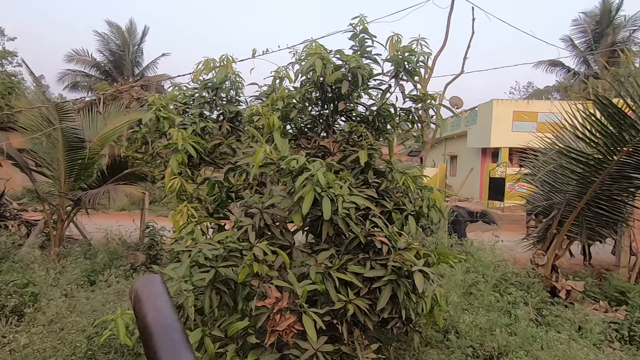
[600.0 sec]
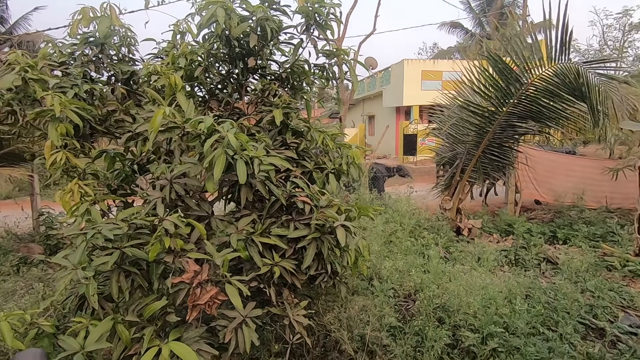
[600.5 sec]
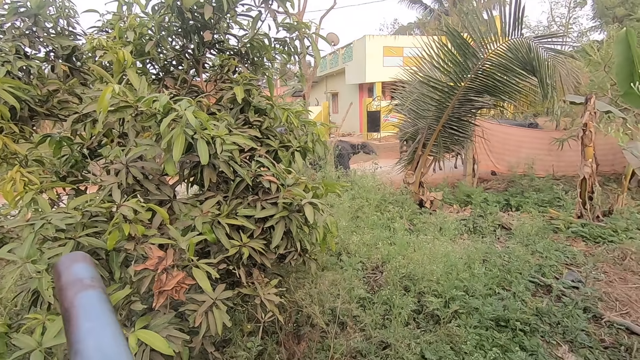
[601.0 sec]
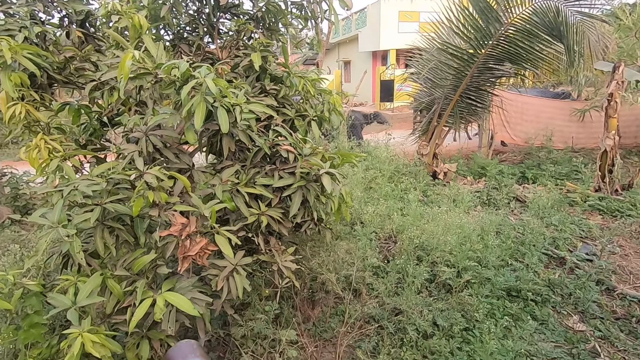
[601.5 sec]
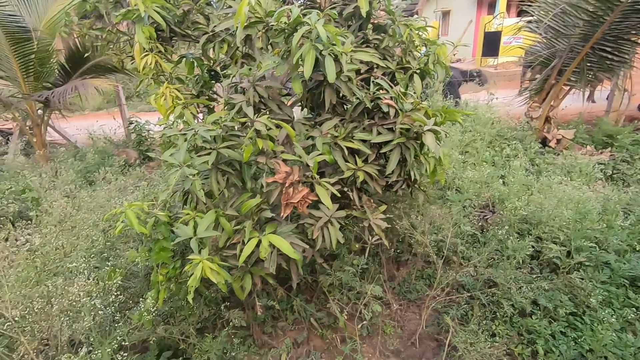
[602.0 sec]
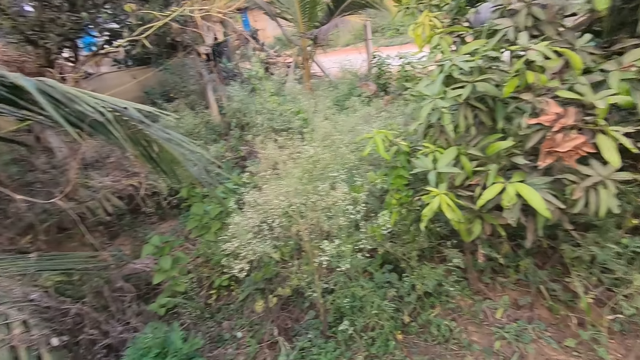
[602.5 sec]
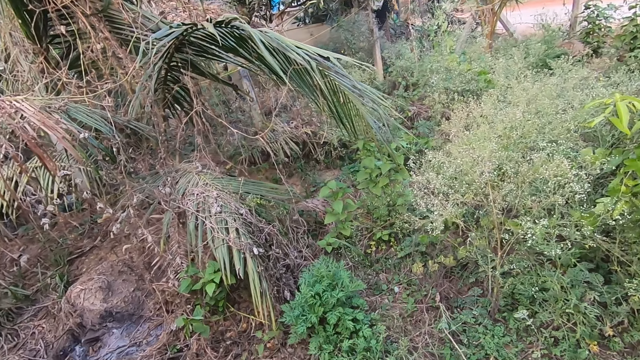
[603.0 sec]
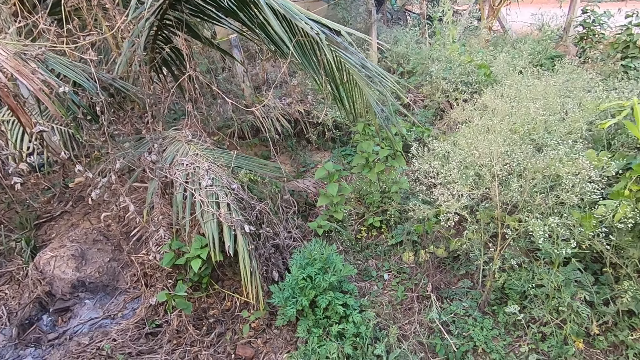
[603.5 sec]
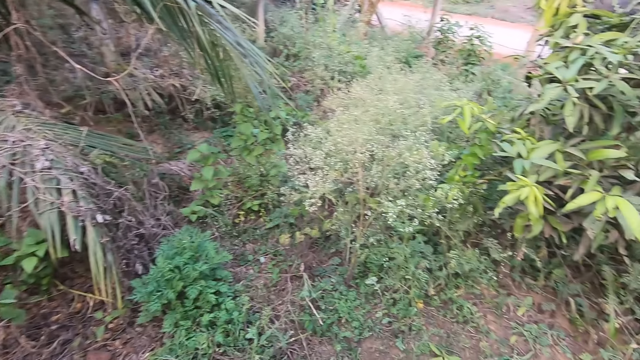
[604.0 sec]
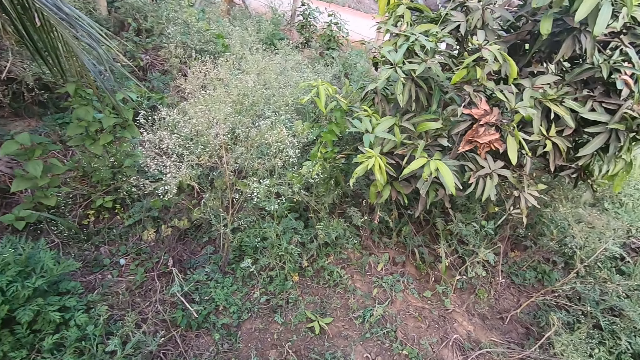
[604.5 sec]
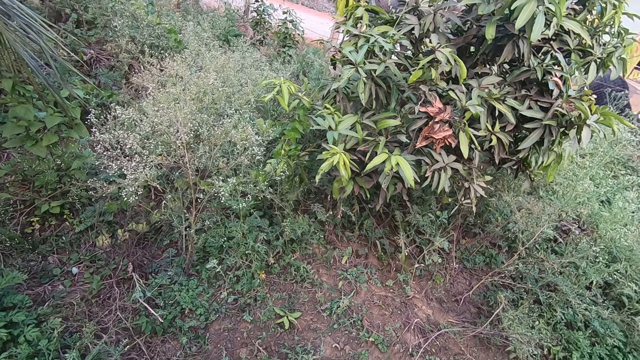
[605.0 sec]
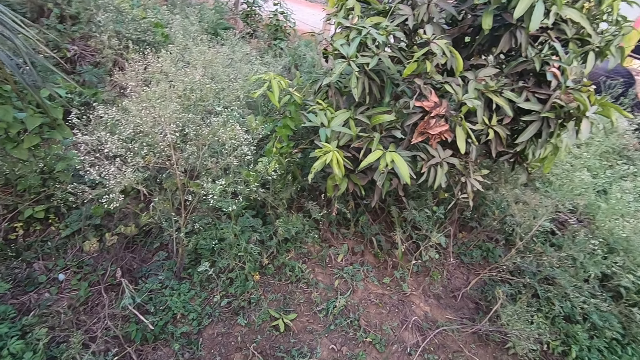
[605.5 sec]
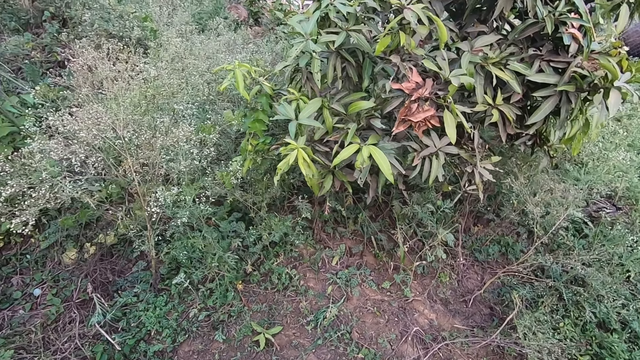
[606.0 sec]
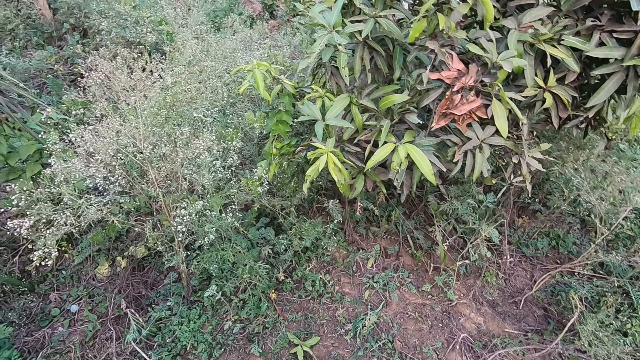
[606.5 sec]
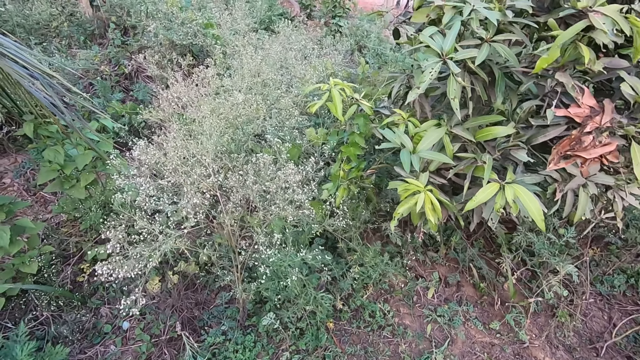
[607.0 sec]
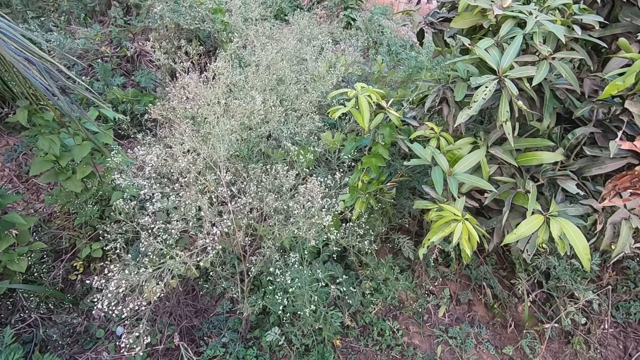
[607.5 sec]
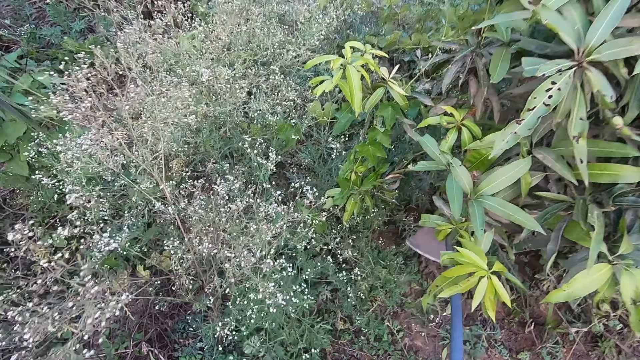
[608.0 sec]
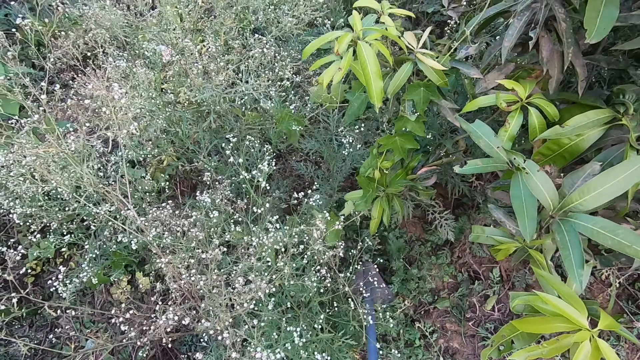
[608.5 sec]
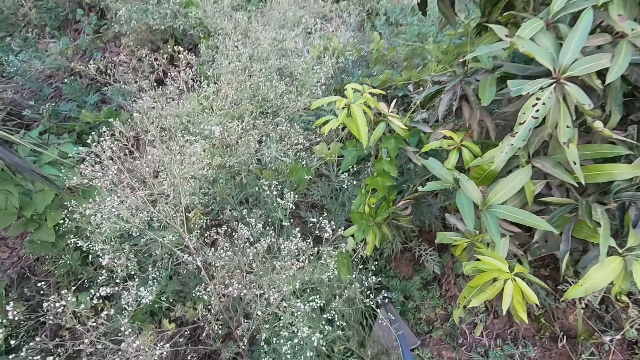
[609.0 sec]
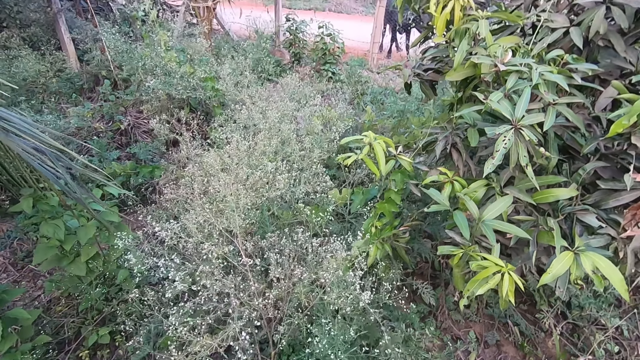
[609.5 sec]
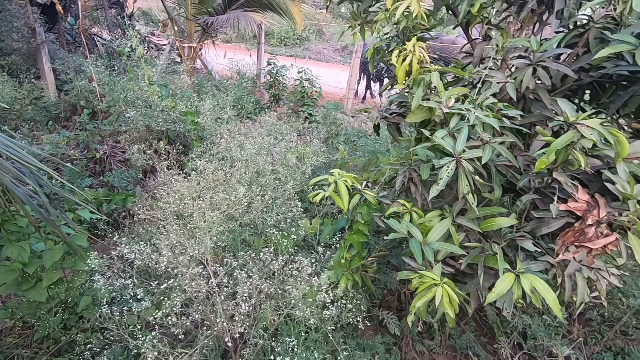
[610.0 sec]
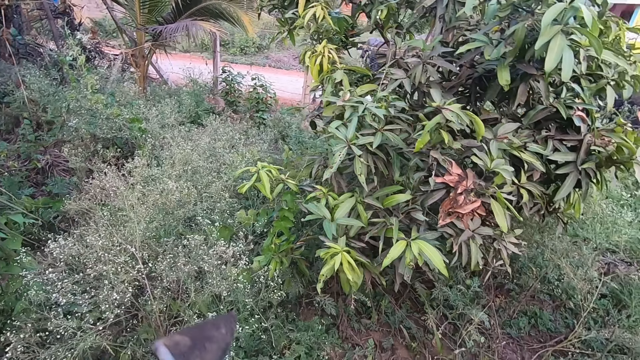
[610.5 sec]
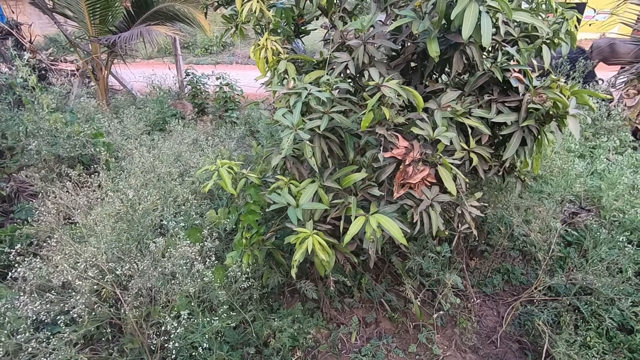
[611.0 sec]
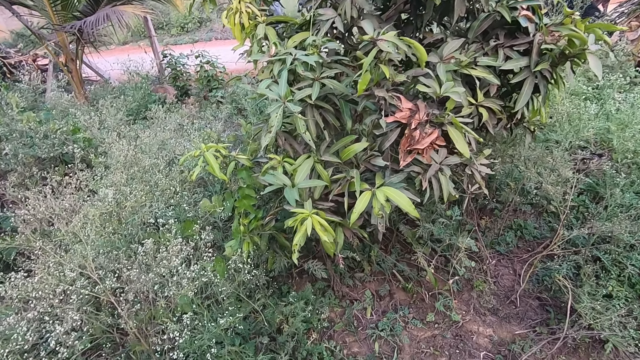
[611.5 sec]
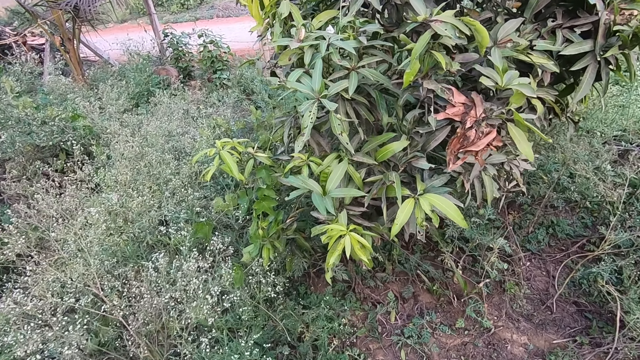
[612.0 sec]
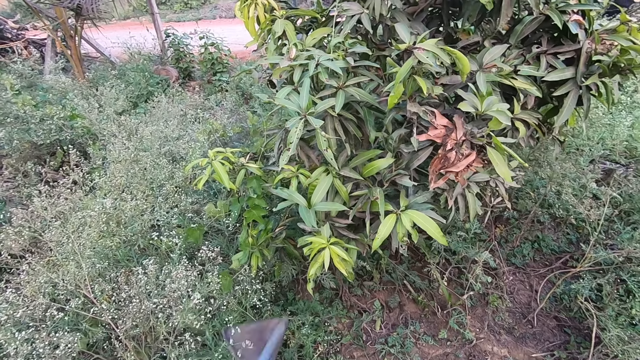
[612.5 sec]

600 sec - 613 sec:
The camera wearer removes the greens with the hoe.

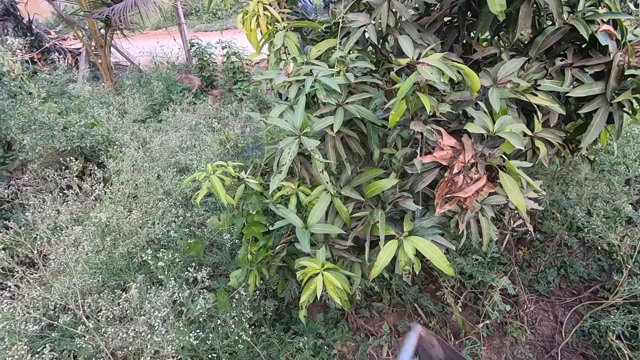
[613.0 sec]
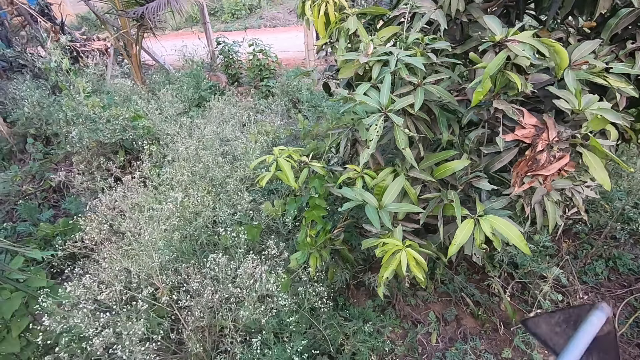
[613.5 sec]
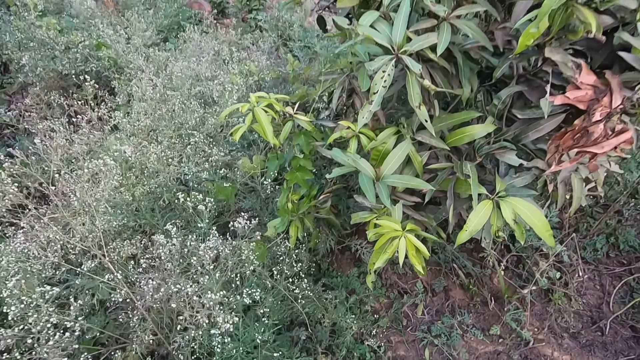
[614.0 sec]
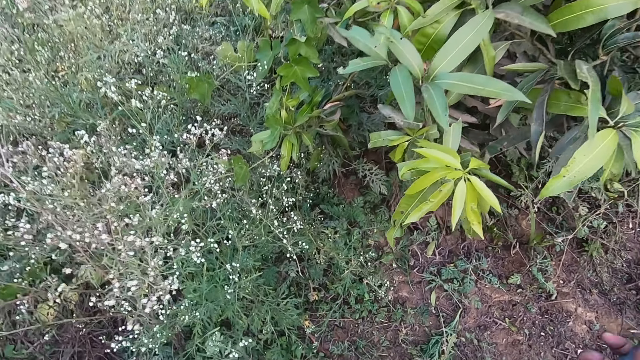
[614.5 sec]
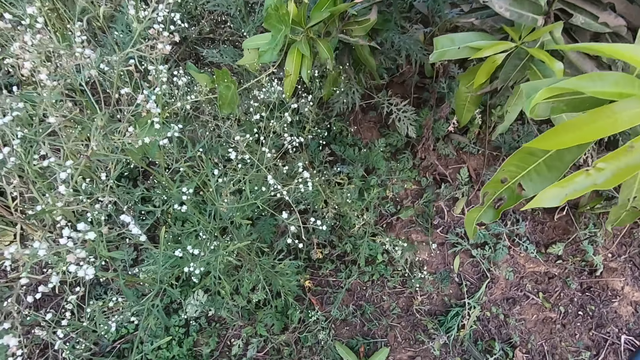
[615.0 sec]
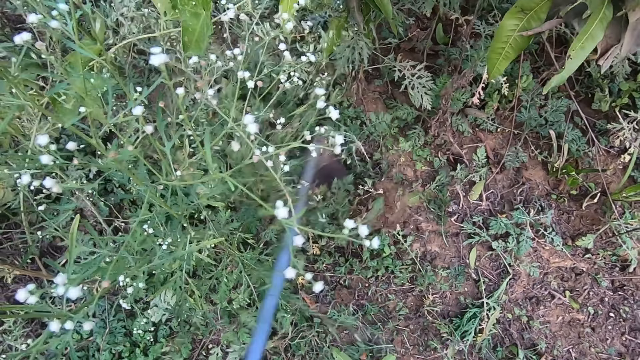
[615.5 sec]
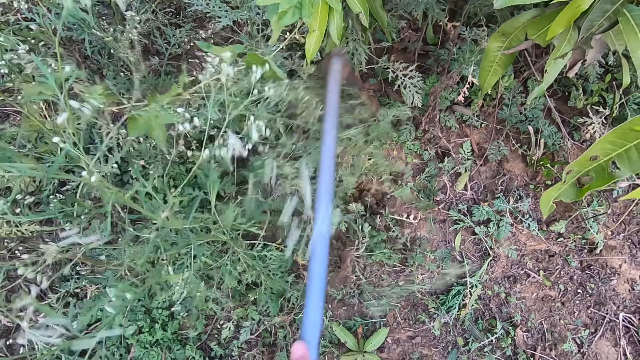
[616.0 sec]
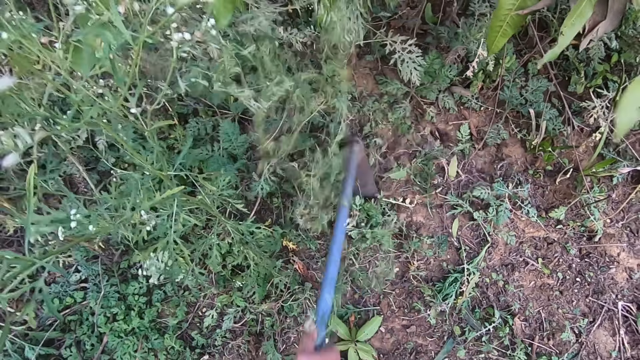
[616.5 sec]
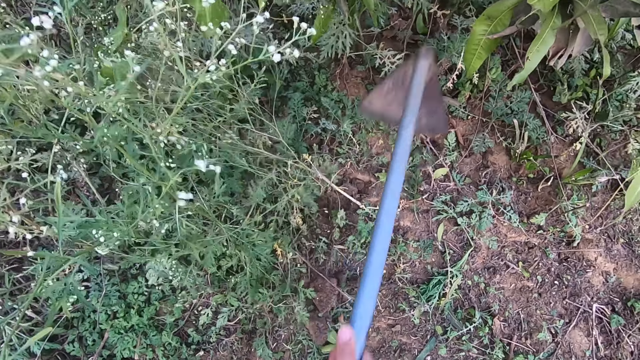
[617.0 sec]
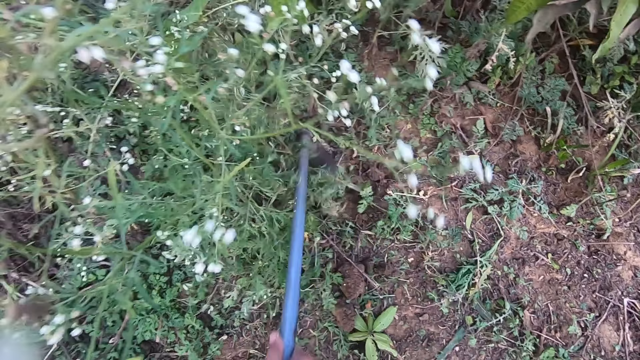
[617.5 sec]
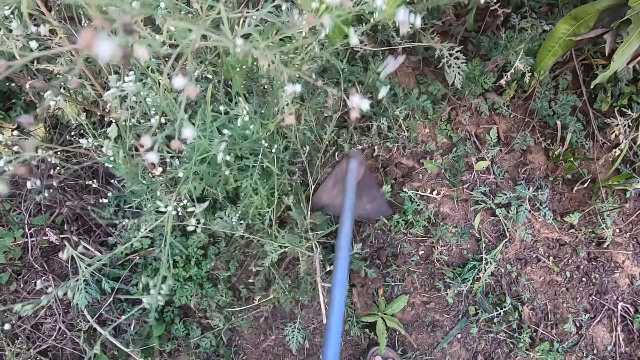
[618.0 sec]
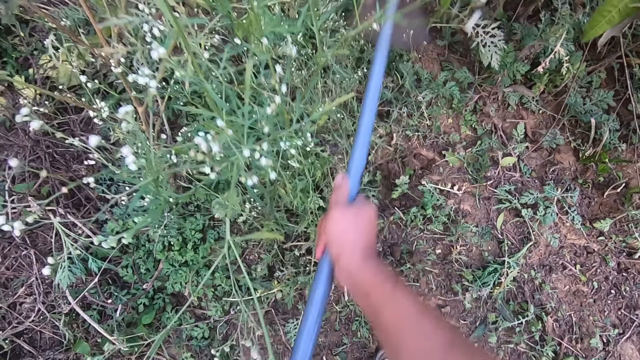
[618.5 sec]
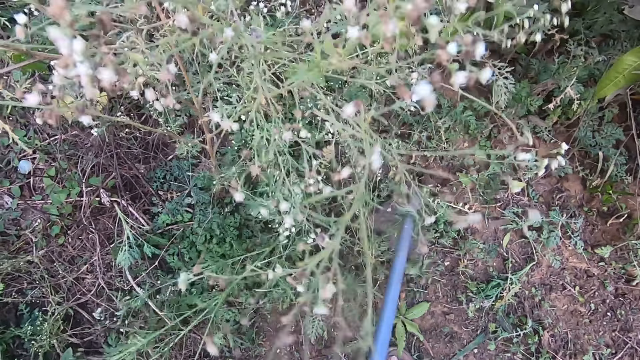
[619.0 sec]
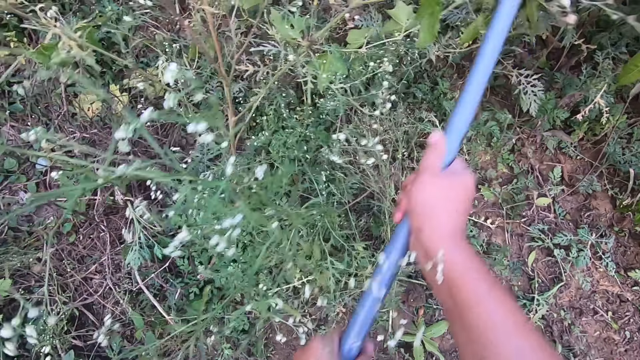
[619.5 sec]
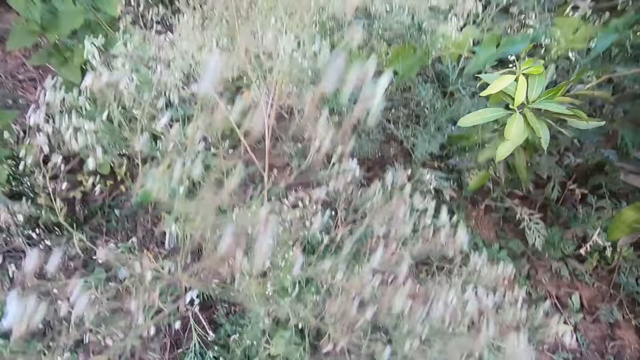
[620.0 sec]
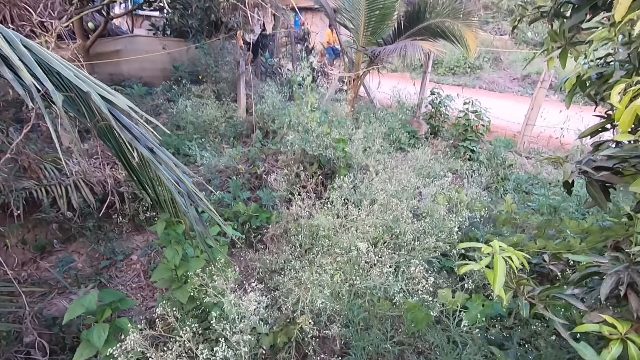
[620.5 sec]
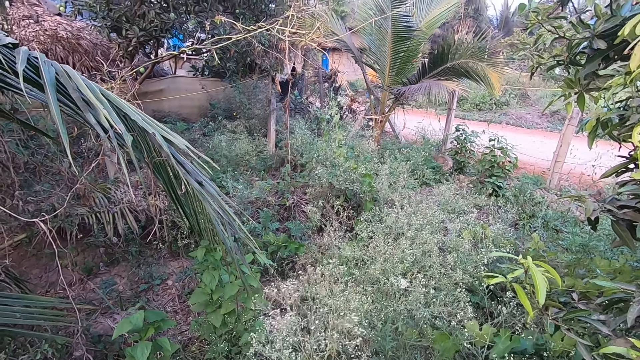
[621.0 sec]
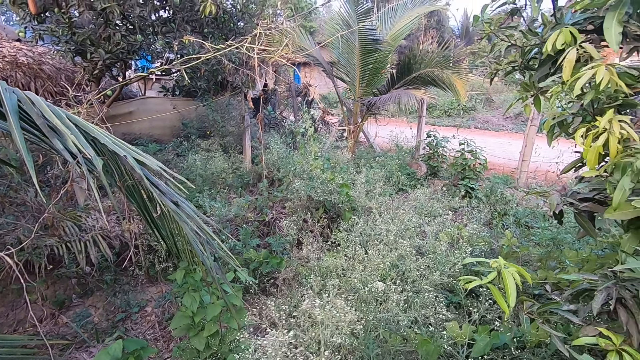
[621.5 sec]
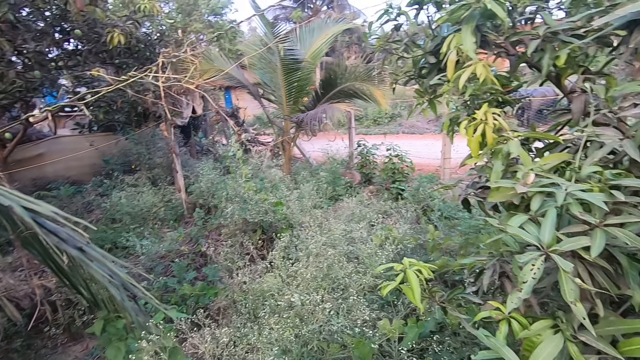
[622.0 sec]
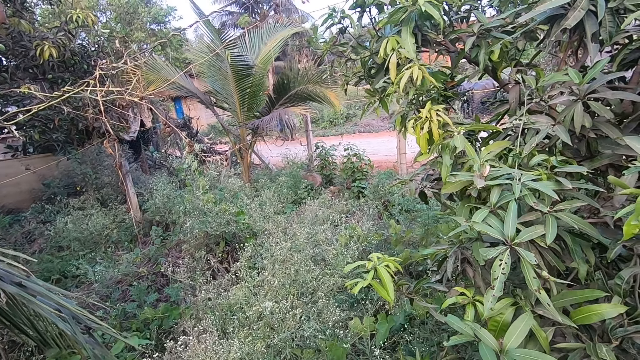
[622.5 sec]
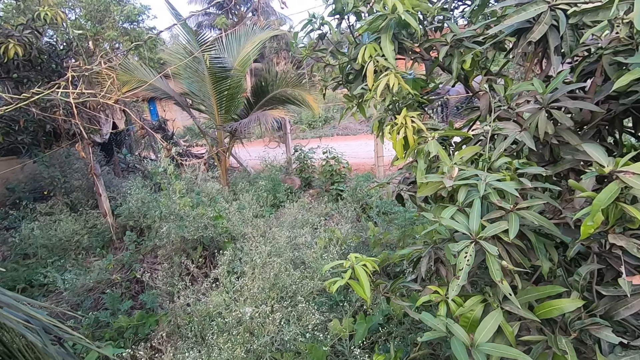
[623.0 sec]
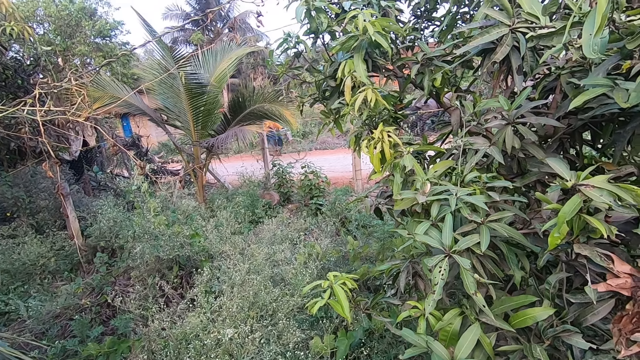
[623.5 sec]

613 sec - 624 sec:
The camera wearer clears the land. They converse with a man. They laugh to the man outside the farmland.
